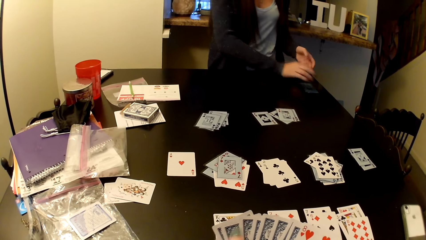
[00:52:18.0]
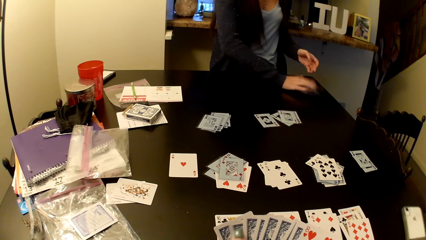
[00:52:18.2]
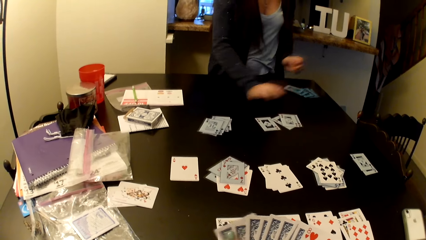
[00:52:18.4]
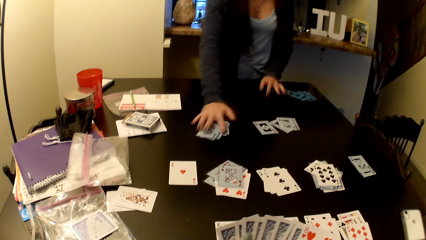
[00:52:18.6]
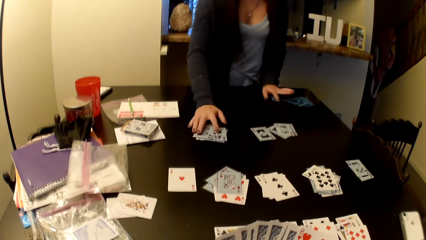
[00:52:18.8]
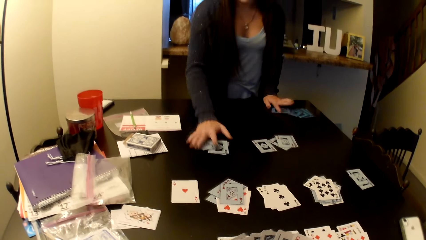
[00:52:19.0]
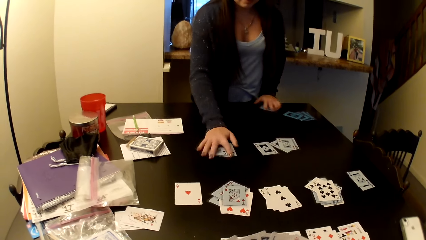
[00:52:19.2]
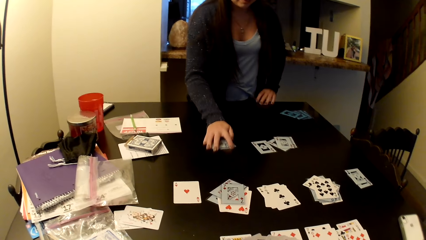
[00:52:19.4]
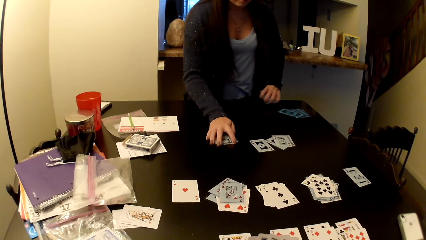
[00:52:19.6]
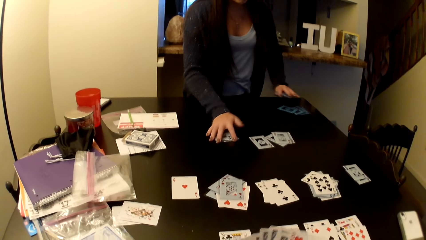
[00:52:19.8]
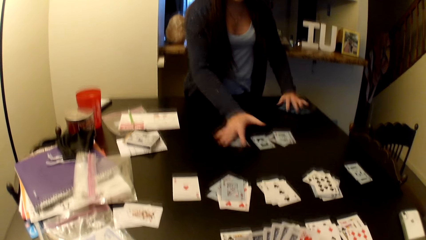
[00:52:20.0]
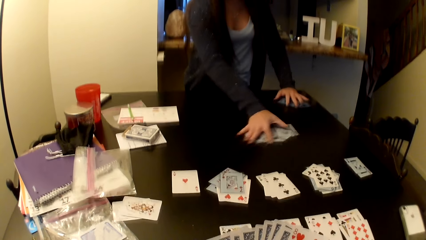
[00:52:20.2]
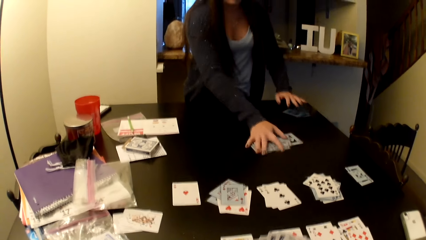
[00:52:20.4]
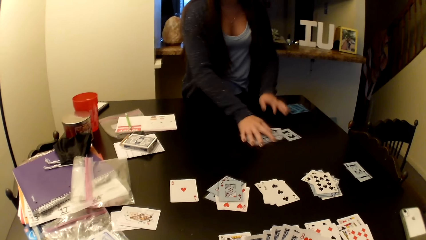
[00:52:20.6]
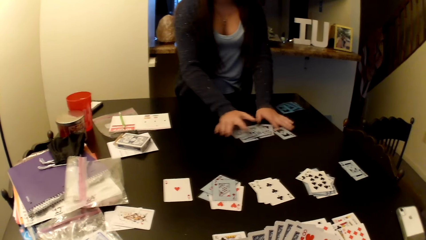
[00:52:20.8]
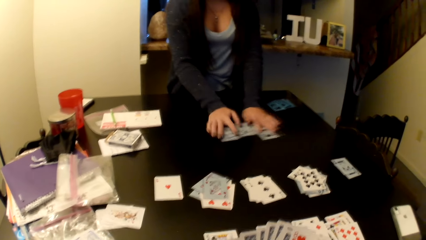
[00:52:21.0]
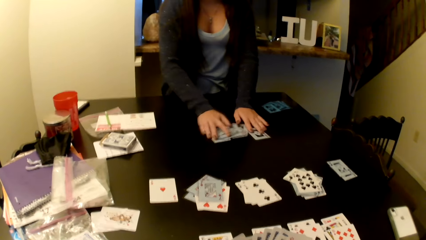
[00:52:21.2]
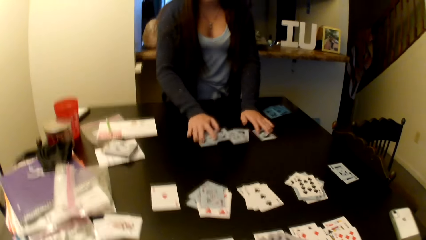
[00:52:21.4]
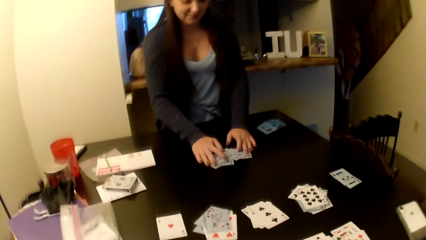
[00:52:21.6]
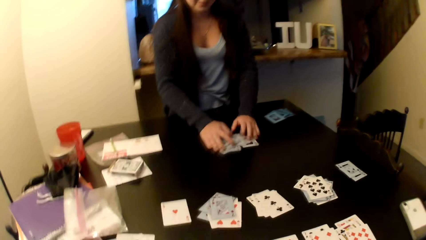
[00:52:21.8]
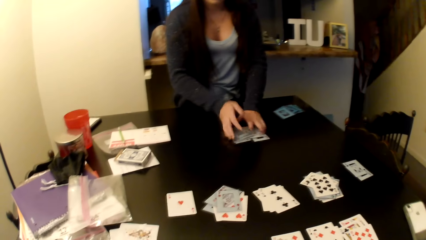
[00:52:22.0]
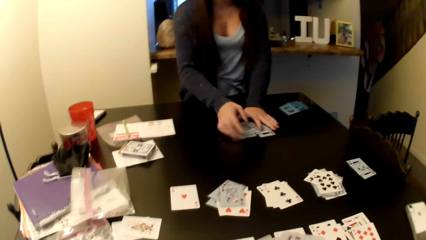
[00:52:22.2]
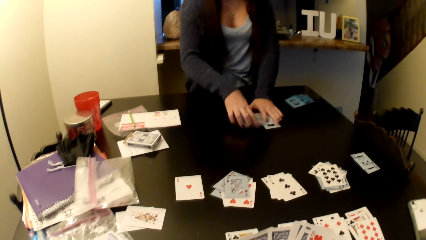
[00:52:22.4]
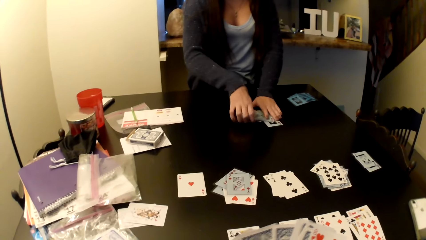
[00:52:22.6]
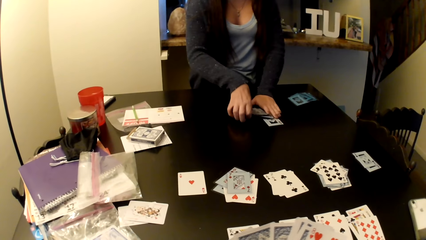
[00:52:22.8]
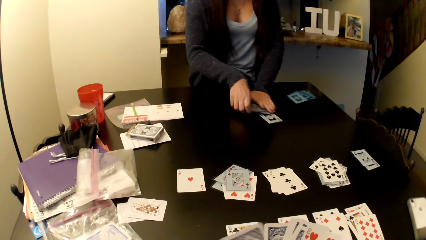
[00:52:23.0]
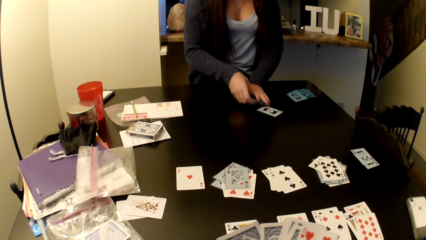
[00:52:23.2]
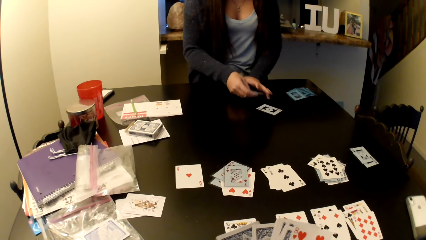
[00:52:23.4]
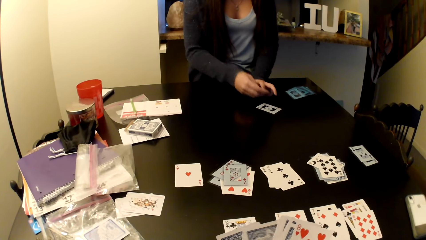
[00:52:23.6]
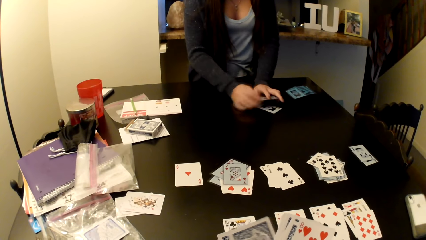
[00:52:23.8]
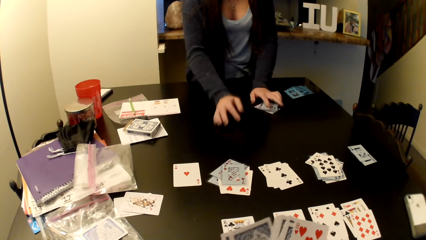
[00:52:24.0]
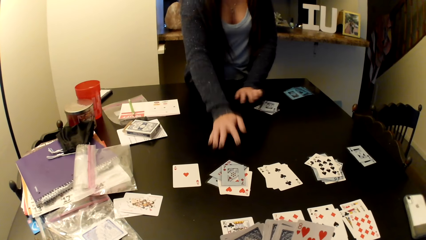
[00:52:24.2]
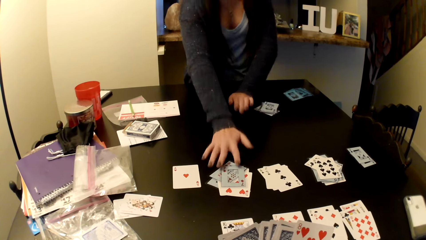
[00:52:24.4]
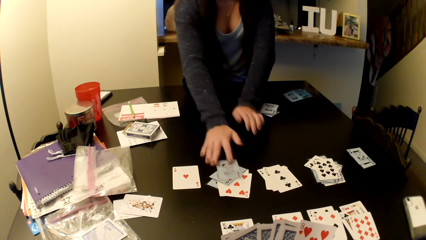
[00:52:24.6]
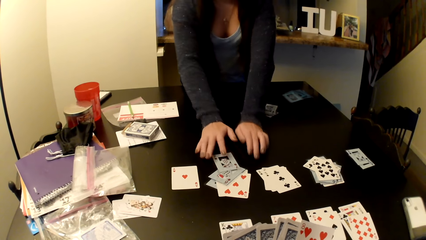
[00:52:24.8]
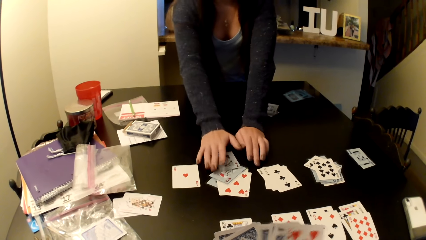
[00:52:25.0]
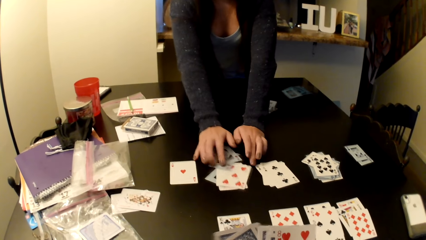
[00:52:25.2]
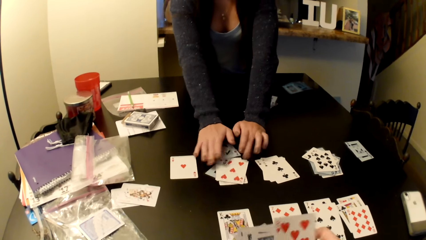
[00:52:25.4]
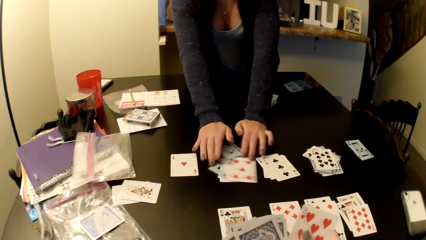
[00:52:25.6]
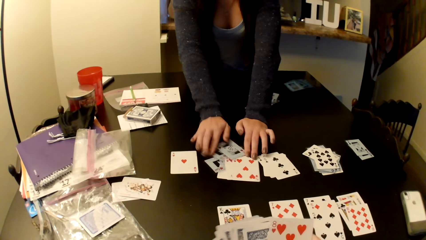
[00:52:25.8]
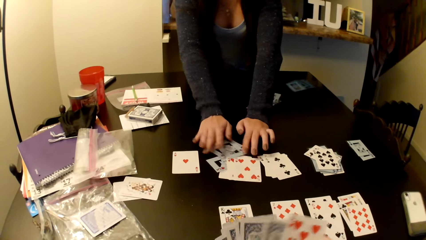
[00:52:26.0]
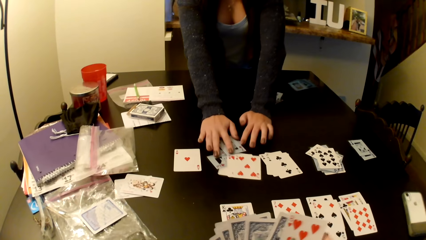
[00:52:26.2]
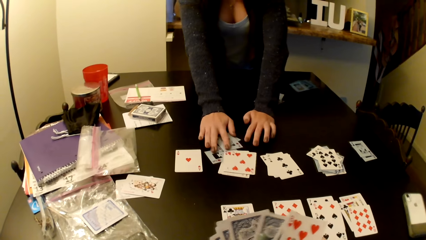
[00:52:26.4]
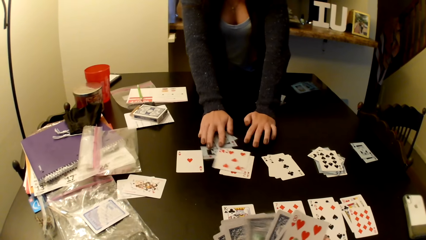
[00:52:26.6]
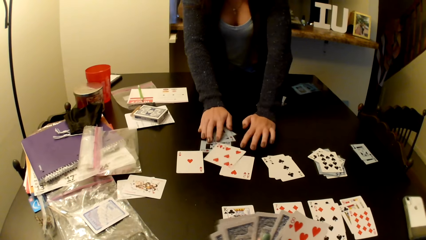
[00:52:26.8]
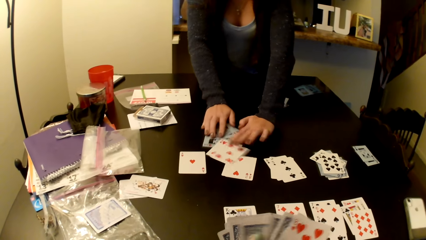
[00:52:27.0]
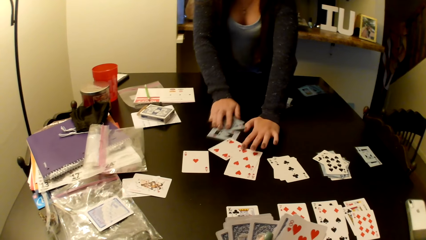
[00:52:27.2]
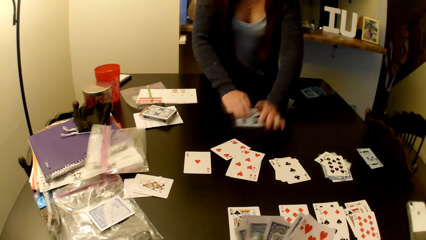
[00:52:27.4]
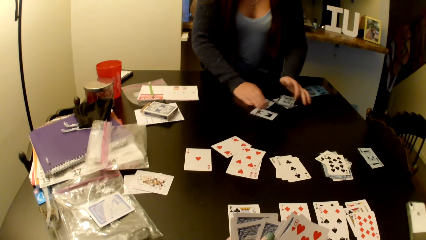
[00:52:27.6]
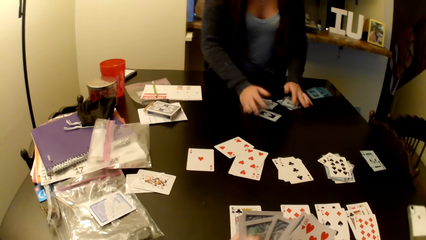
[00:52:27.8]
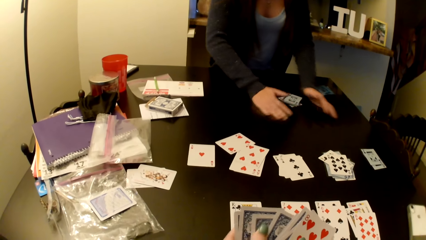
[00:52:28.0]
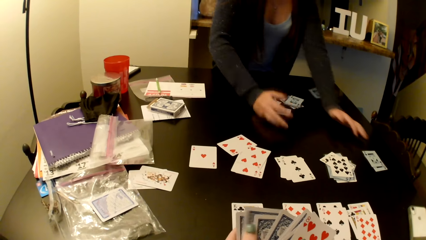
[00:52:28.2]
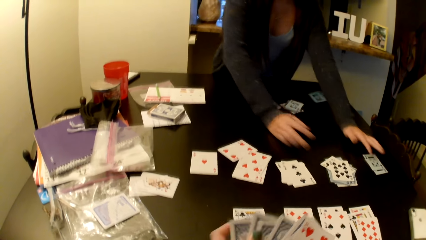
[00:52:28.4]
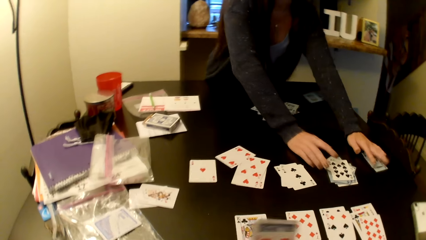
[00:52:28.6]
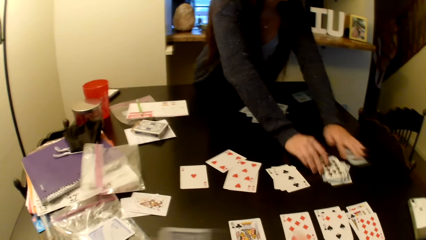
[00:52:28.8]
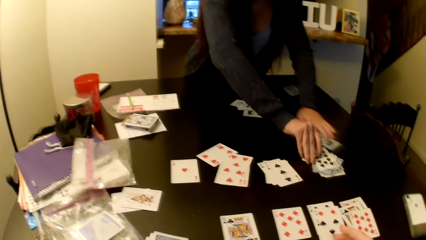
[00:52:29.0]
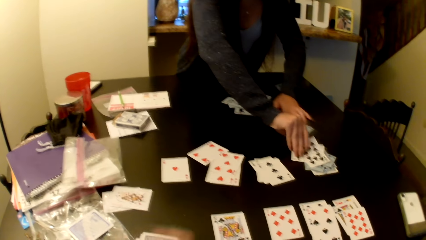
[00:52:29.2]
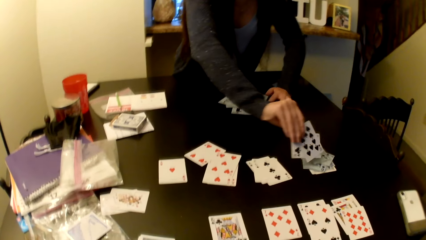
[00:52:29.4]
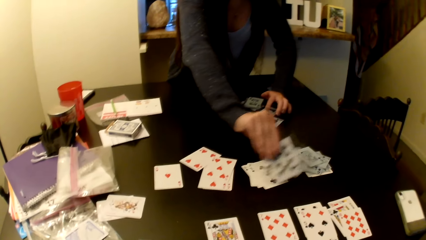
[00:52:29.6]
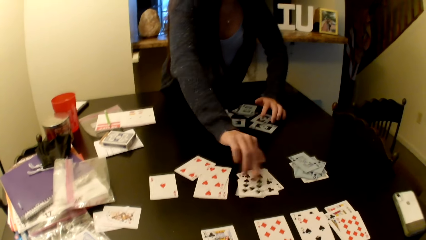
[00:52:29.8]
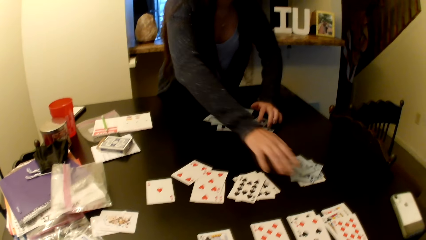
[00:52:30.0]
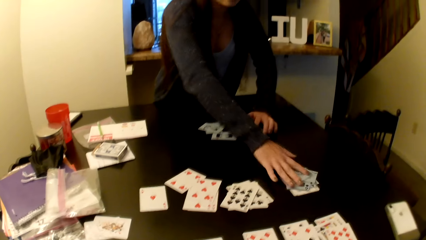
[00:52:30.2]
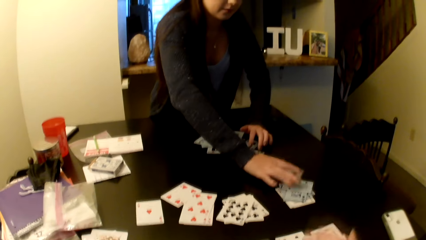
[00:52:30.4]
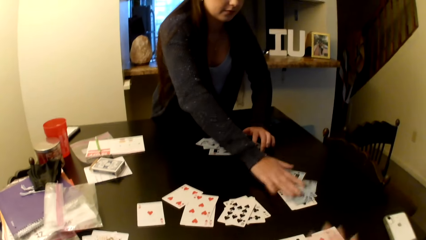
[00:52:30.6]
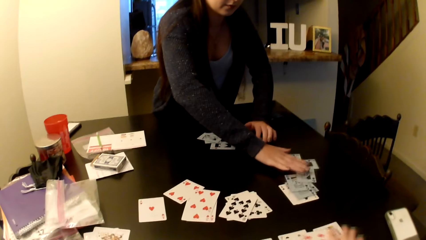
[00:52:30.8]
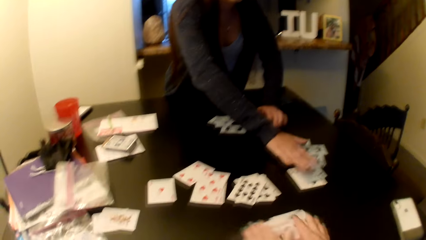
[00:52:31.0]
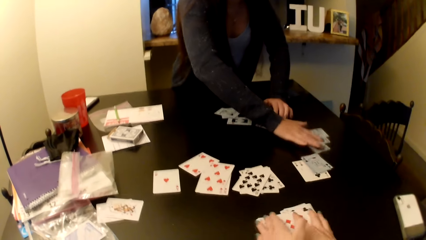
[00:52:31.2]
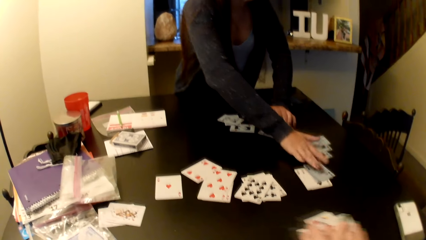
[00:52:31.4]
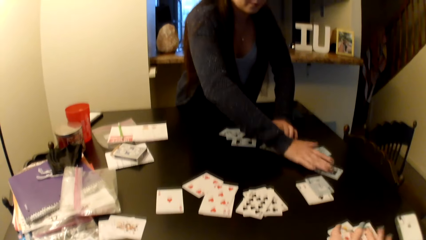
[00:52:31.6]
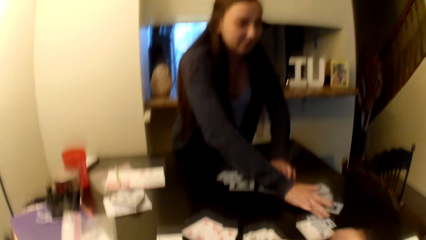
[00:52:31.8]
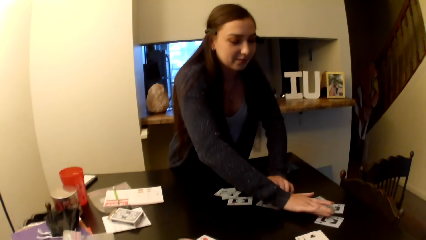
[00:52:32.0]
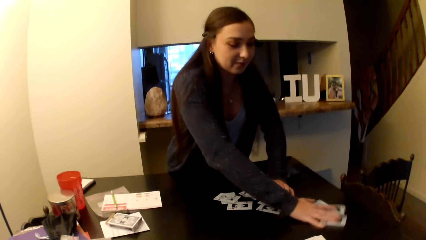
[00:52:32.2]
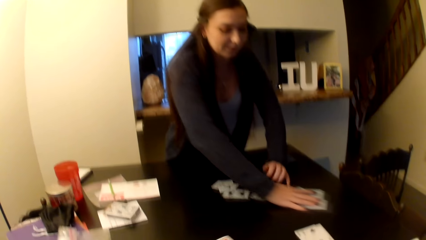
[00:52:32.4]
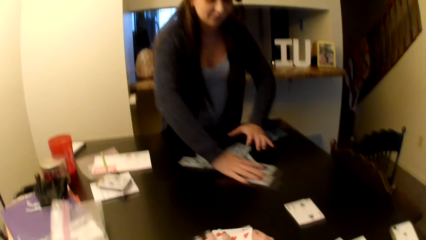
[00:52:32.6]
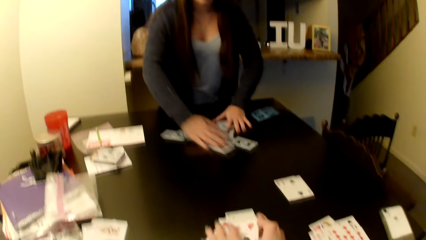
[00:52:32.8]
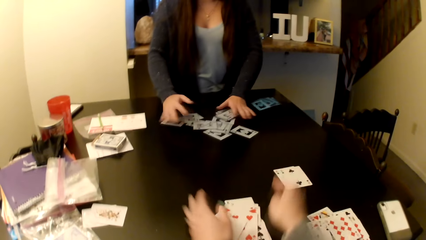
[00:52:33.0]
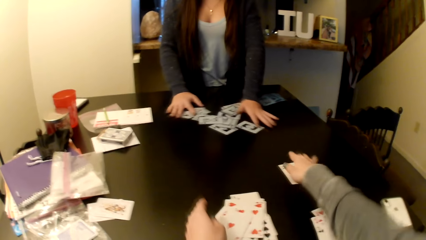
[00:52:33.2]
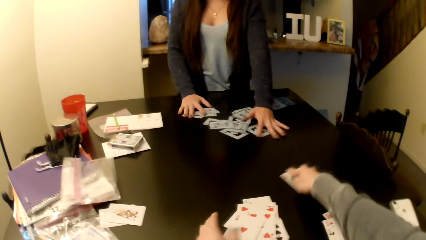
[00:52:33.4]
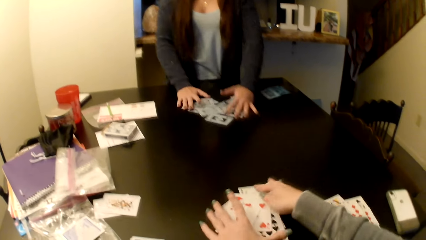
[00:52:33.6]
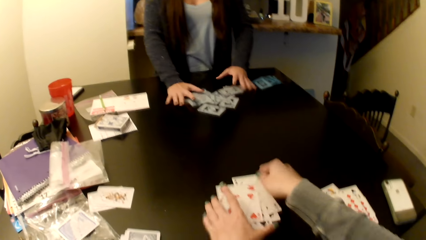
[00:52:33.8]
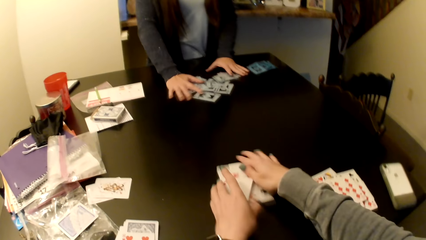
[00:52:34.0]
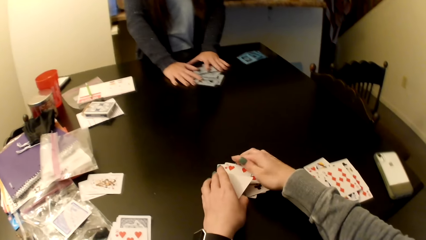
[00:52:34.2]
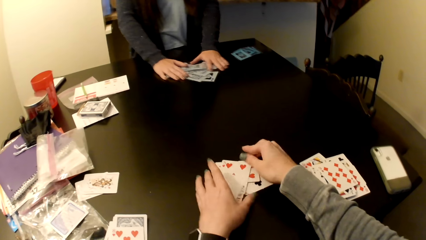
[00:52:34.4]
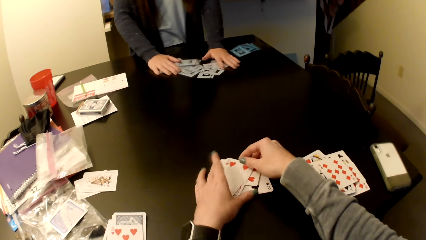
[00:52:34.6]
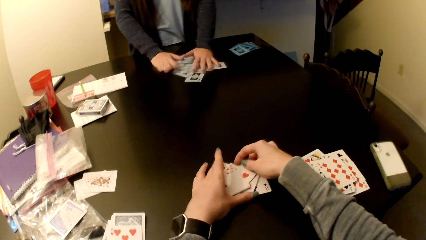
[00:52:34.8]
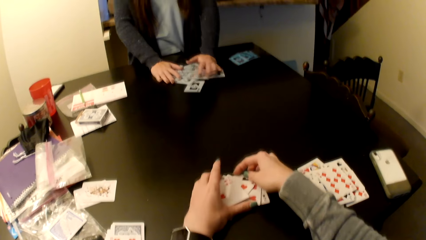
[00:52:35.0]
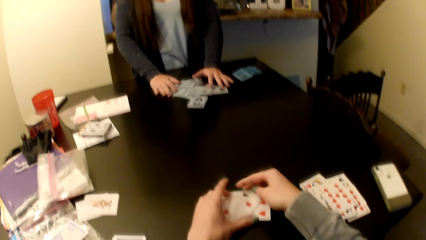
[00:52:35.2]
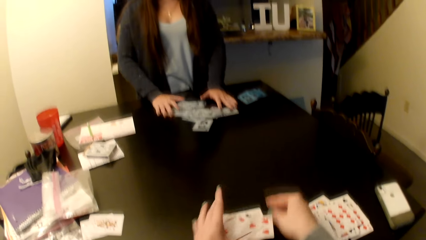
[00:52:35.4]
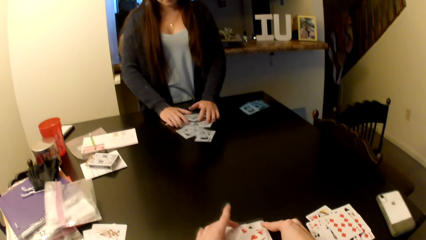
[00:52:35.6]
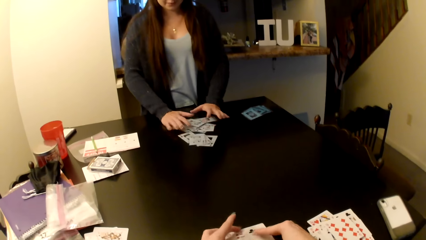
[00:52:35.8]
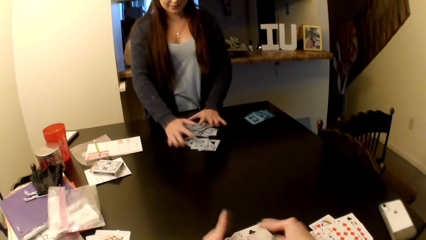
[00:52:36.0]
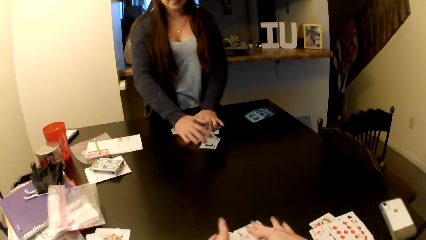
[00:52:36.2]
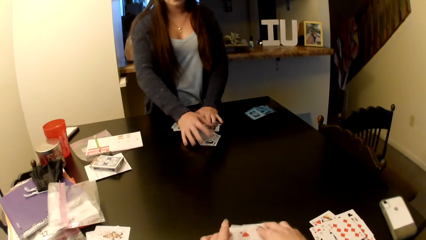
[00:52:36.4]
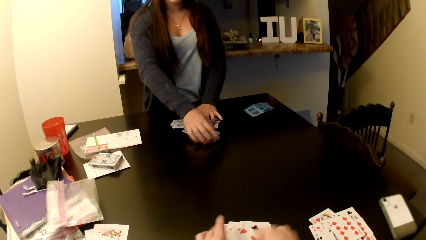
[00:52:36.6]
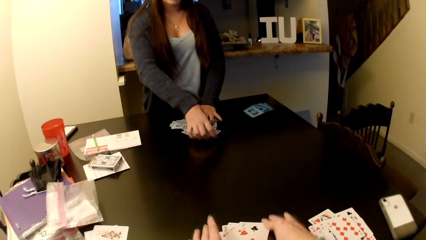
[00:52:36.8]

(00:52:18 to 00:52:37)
A person puts cards on the table and gathers the cards on the table. The camera wearer collects her cards on the table.
